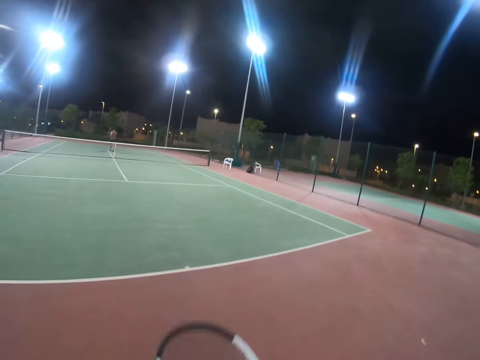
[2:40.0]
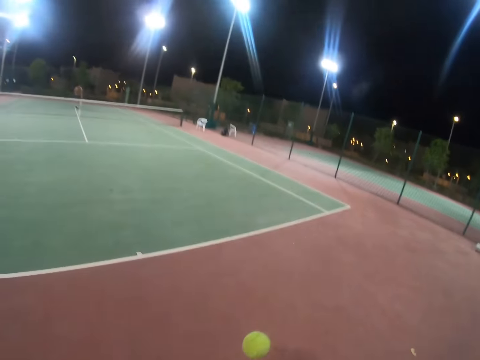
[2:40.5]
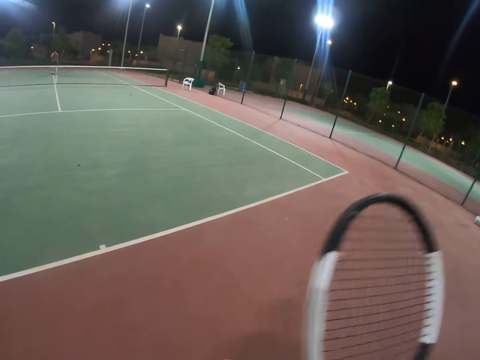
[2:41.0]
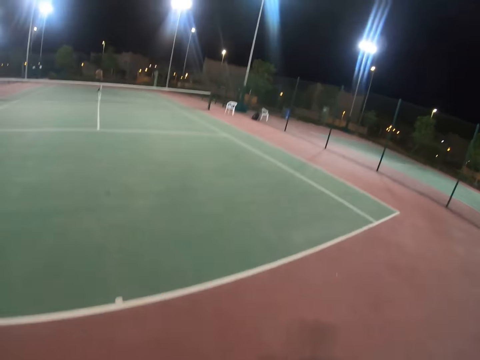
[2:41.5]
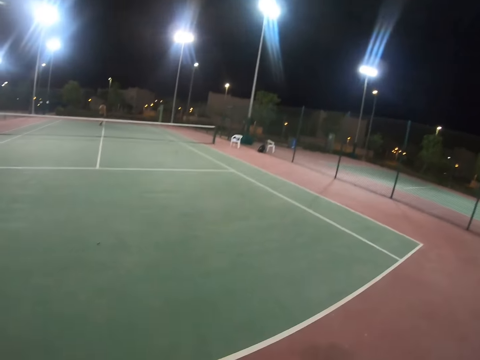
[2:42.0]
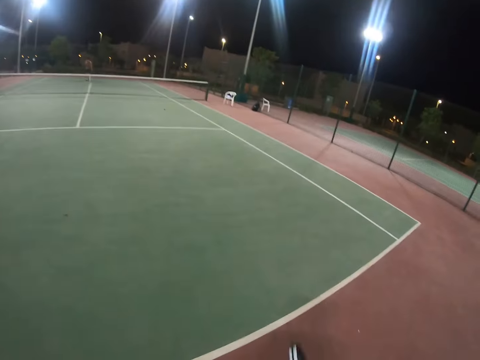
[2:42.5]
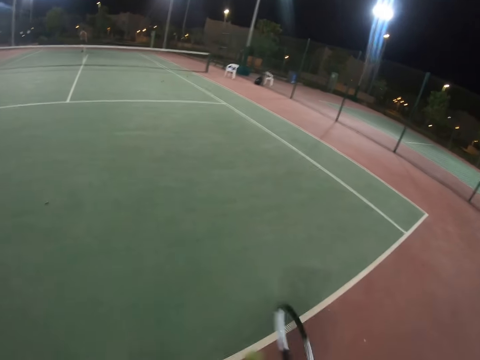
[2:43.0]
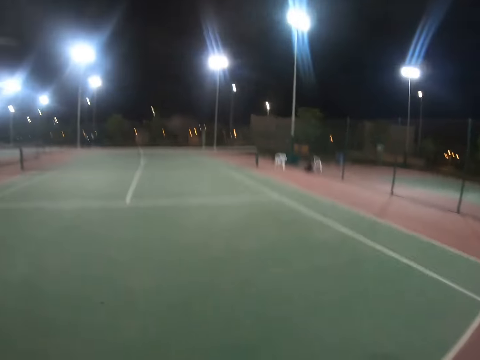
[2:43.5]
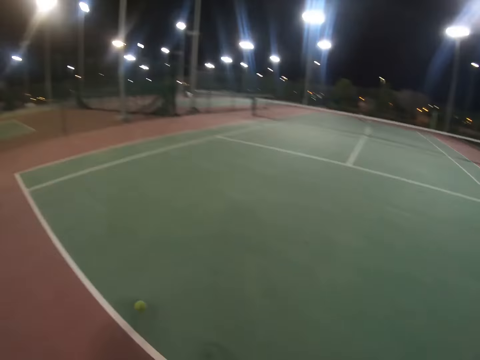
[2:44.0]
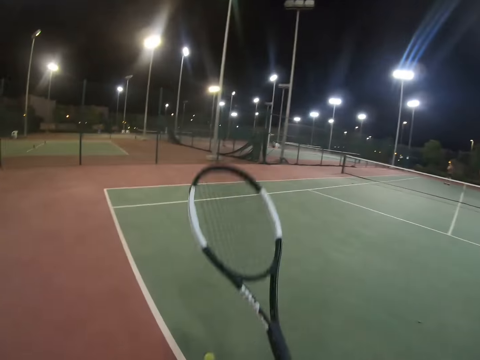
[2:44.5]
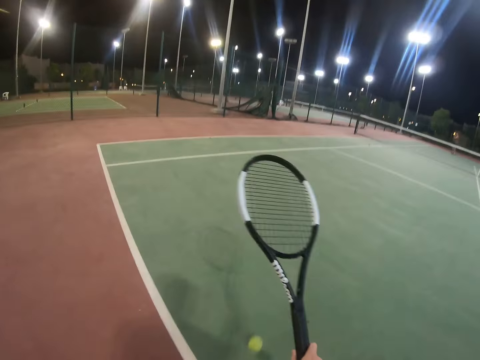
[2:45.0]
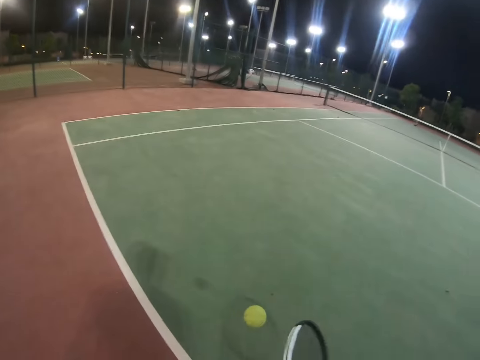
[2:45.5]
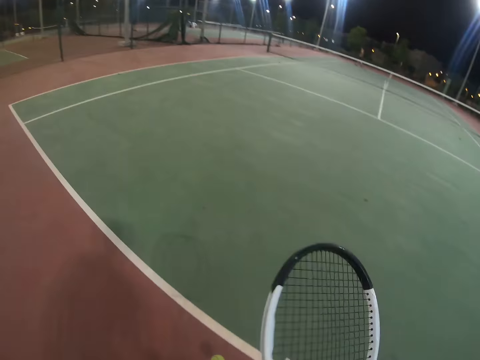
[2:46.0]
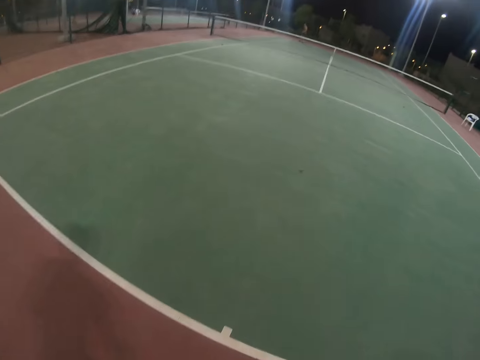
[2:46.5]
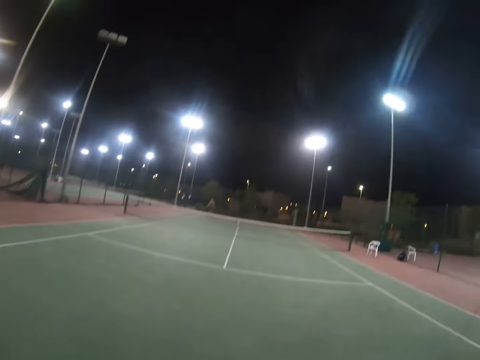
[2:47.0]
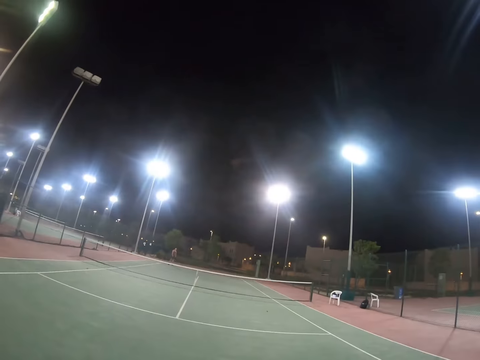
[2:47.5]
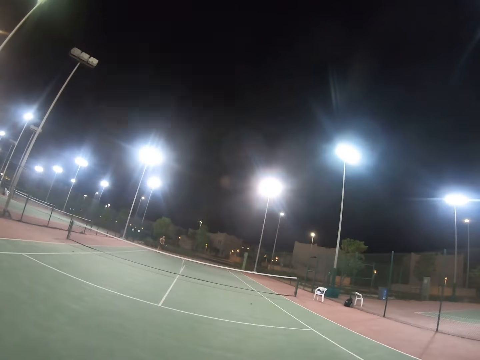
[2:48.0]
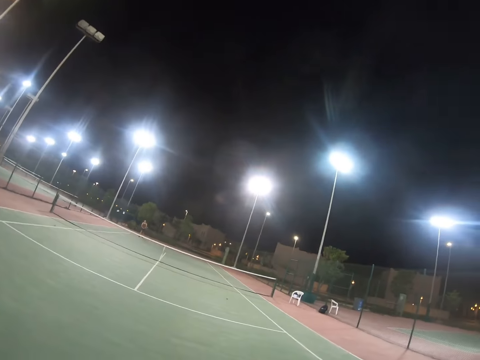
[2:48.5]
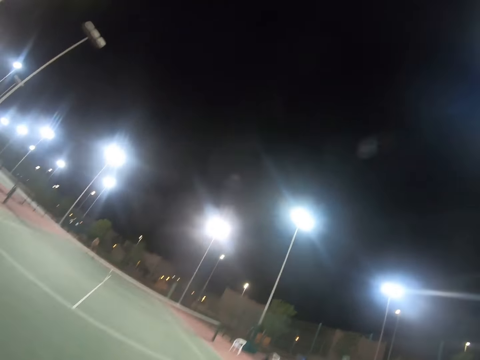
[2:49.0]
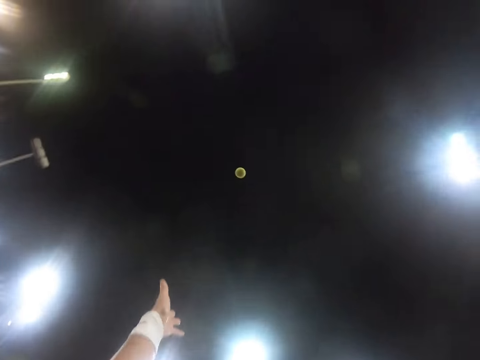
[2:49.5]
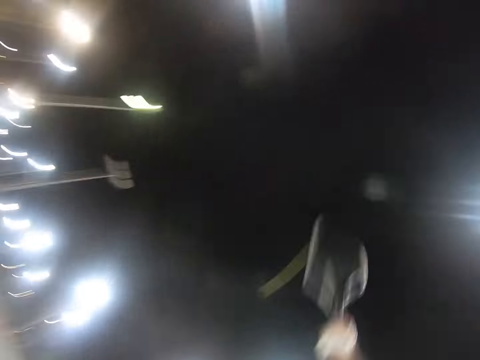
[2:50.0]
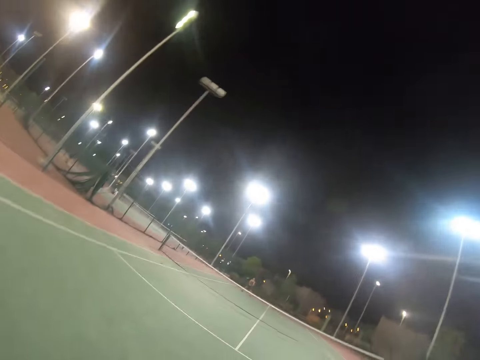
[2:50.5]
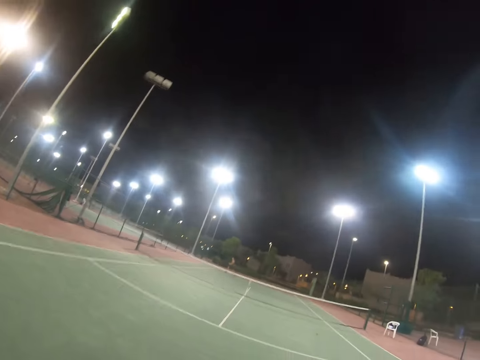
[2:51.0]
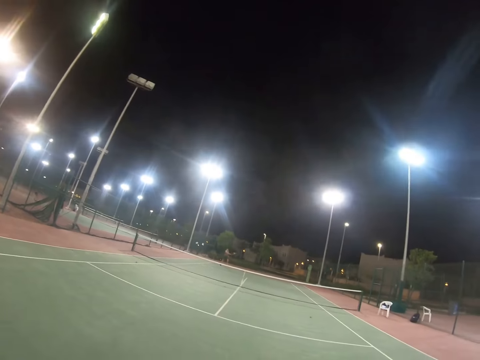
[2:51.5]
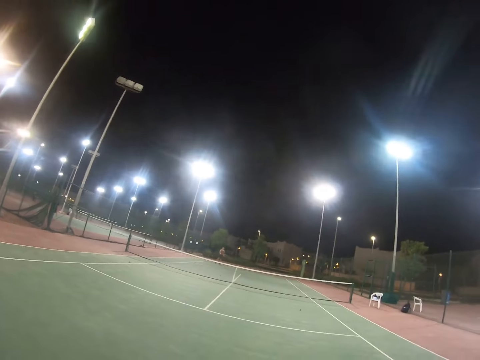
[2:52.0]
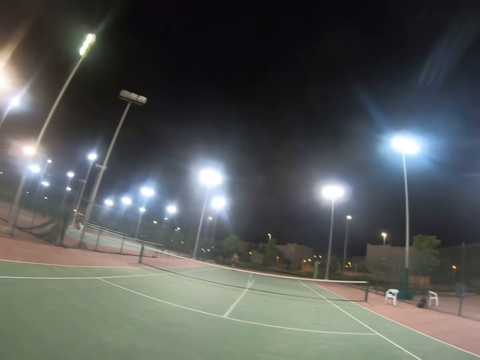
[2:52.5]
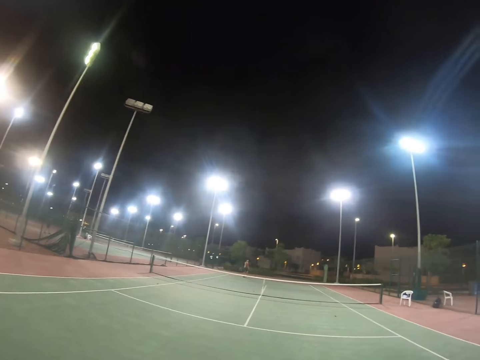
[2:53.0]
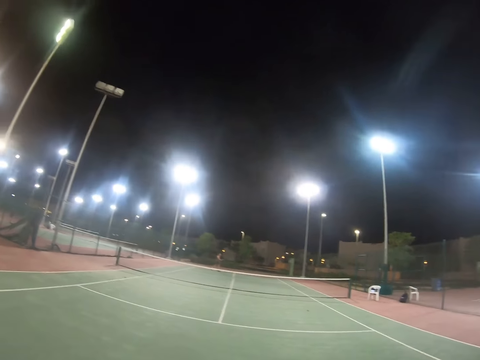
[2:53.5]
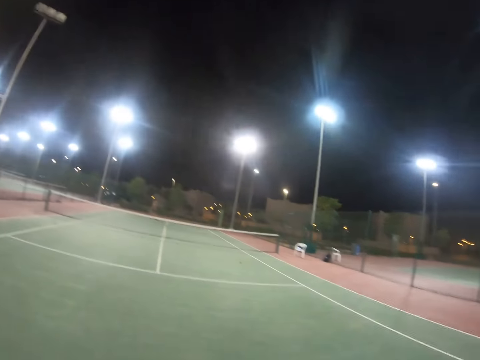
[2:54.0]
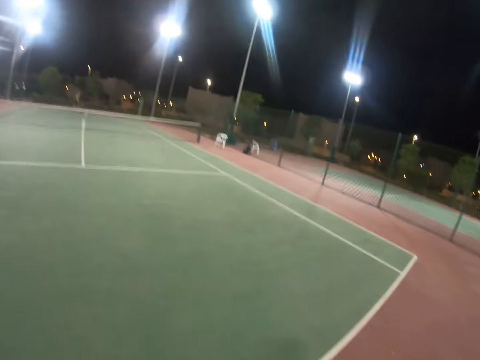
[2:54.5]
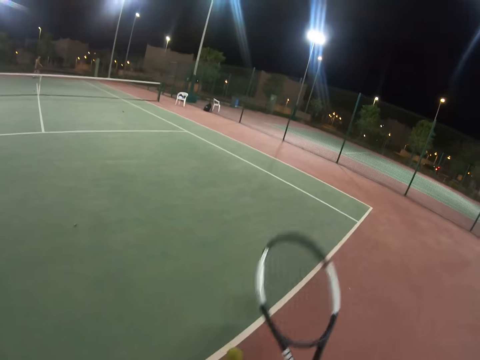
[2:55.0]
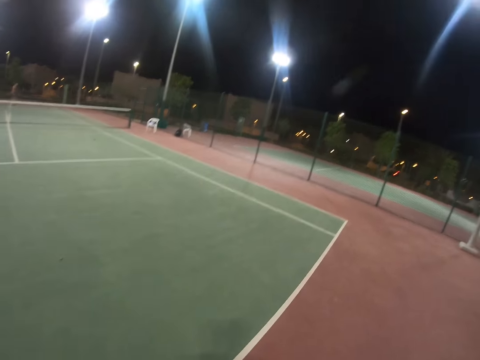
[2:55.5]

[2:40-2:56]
The camera wearer hits the tennis ball. A person hits the tennis ball.

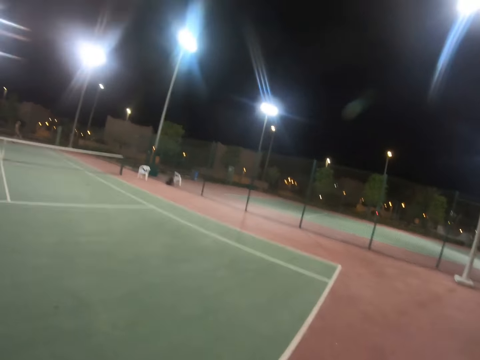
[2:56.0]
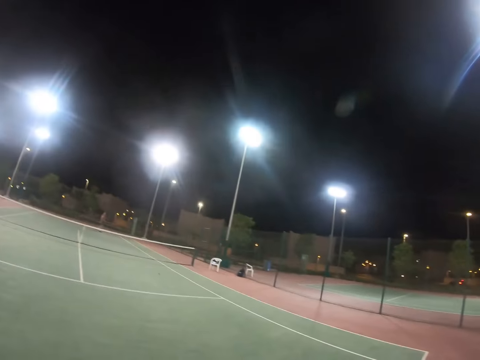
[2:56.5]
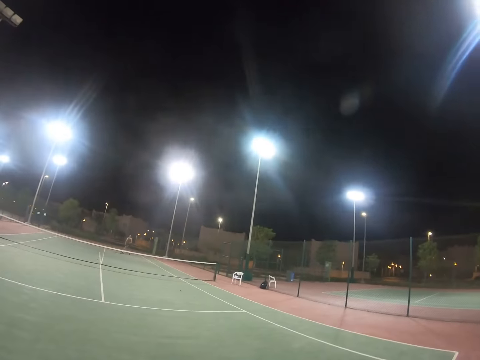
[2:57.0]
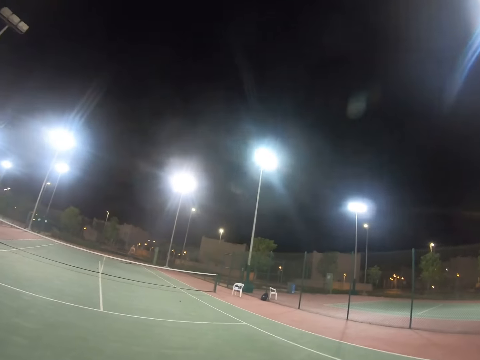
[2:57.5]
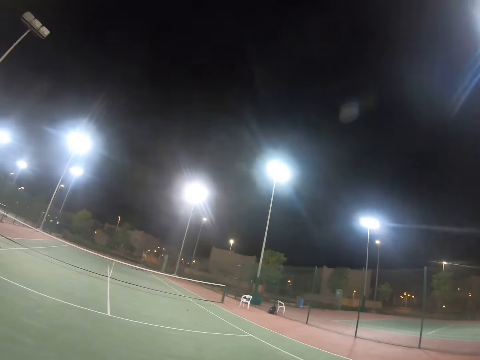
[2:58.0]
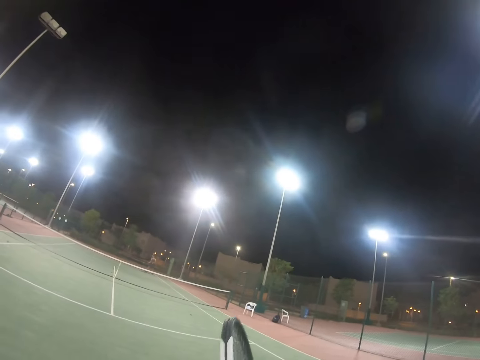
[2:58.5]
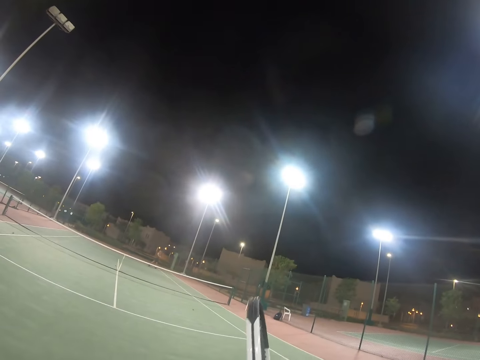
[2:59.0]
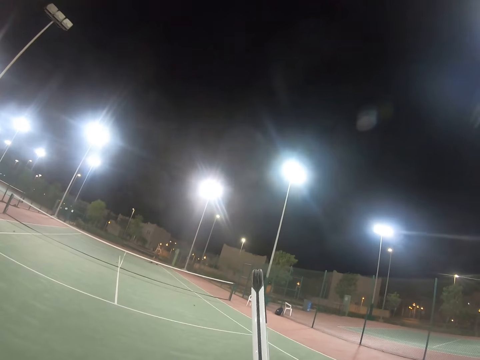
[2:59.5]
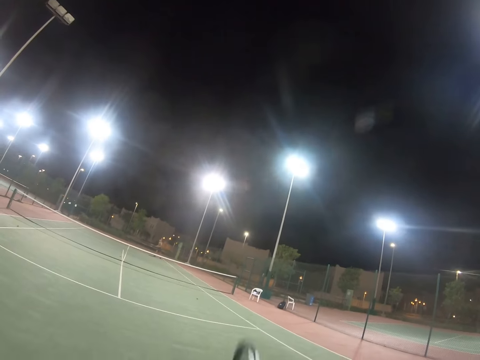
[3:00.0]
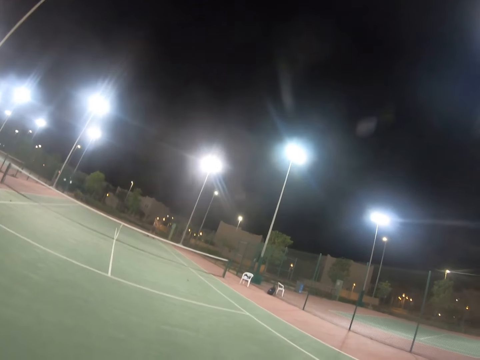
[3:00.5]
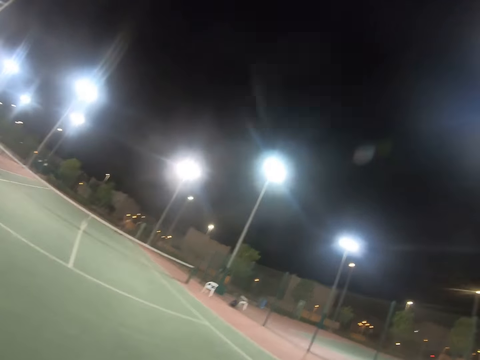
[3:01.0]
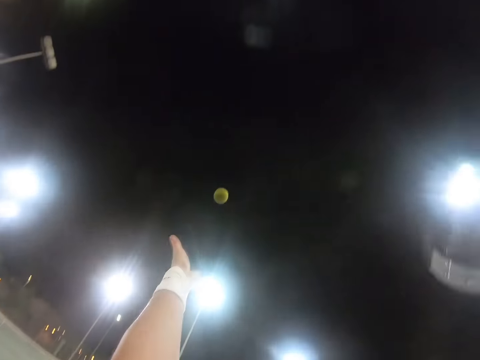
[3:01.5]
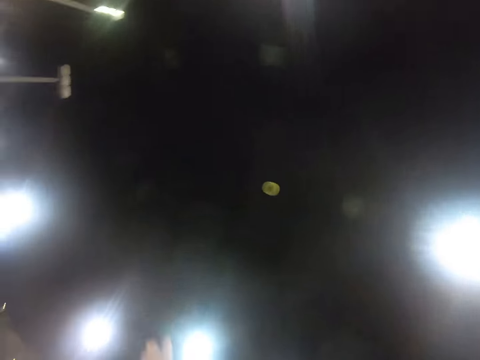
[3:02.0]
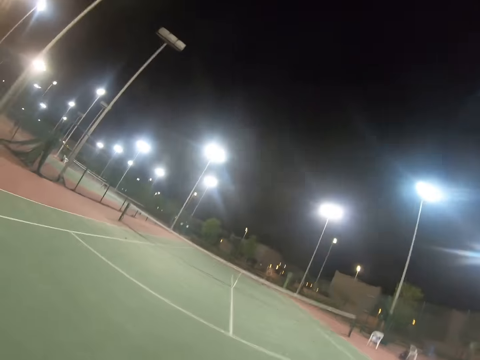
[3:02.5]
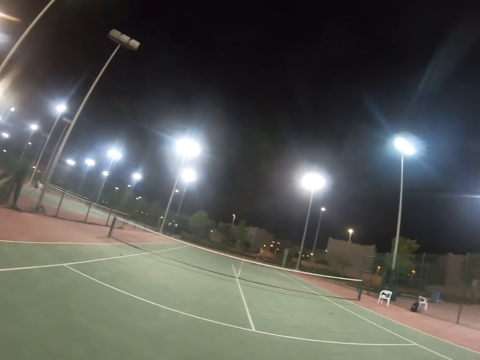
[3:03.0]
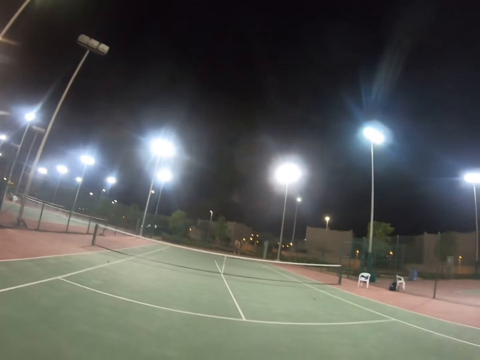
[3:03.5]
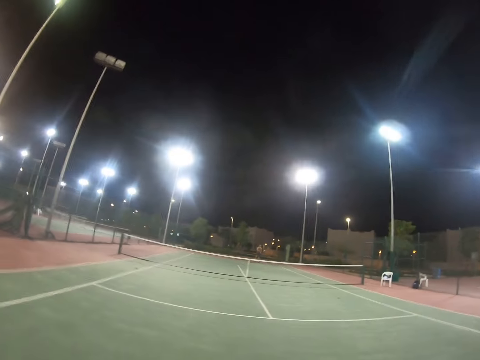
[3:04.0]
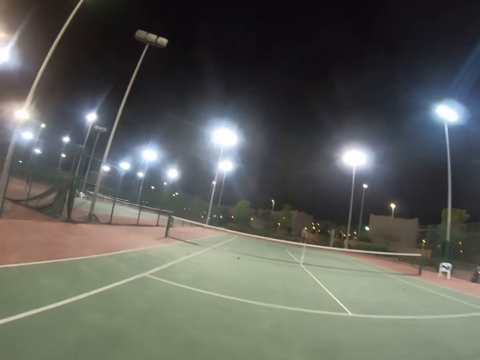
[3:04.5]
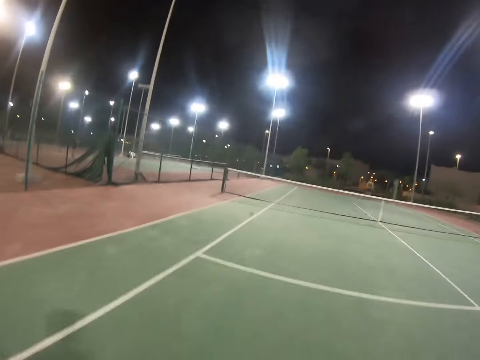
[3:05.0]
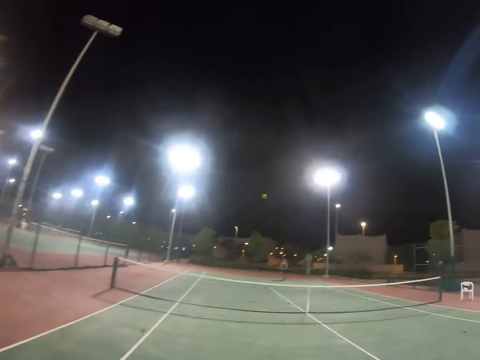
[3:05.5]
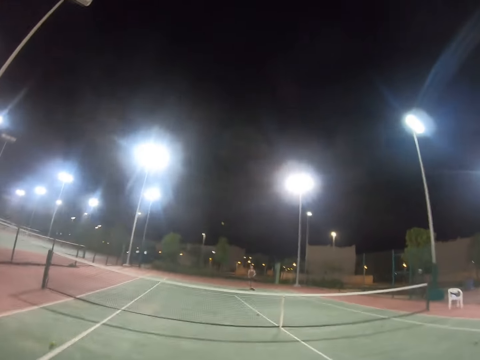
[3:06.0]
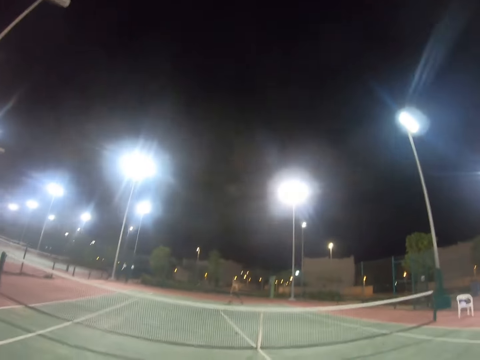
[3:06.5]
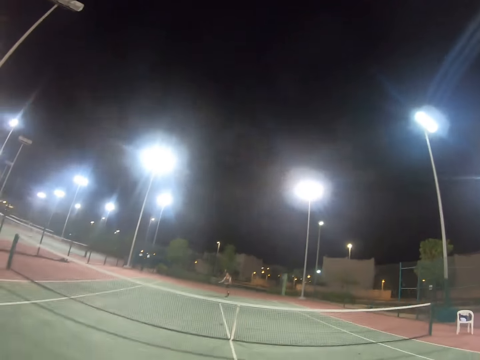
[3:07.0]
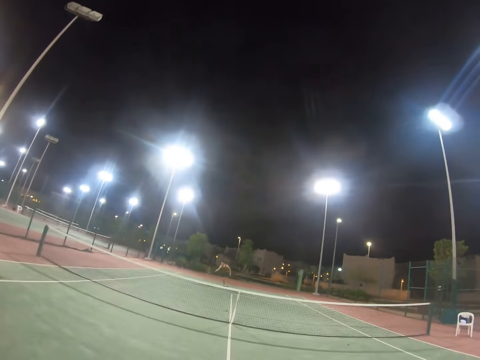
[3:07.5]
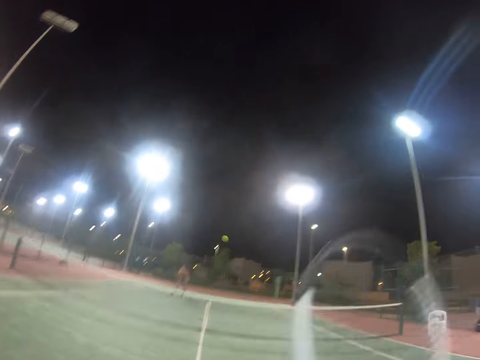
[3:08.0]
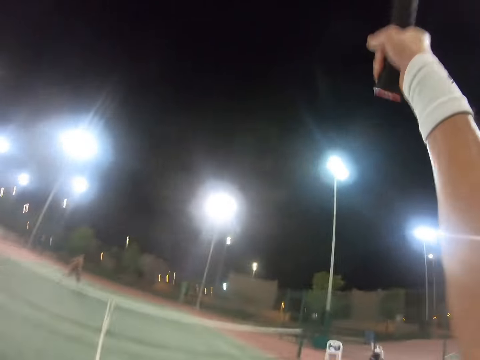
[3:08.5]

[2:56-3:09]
The camera wearer hits the tennis ball. They are bouncing the ball with a racket. A person hits the tennis ball.
